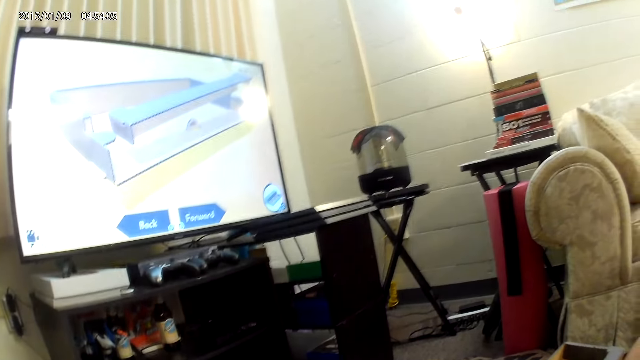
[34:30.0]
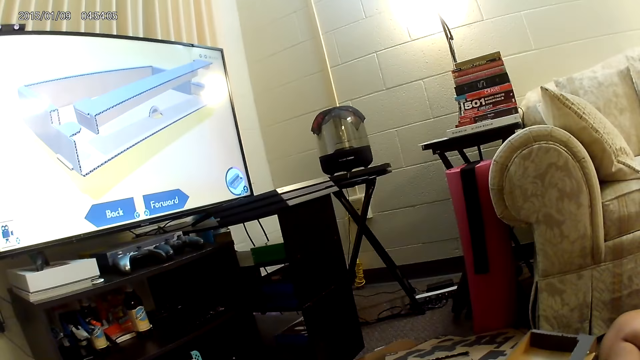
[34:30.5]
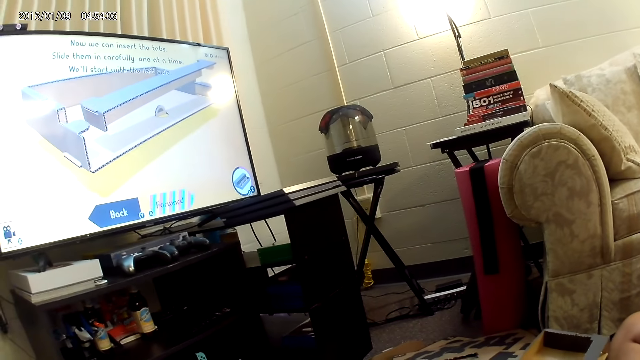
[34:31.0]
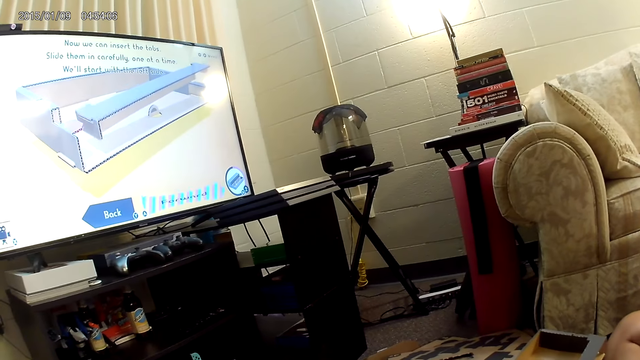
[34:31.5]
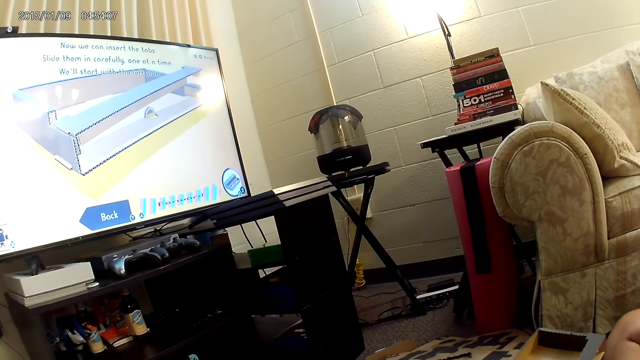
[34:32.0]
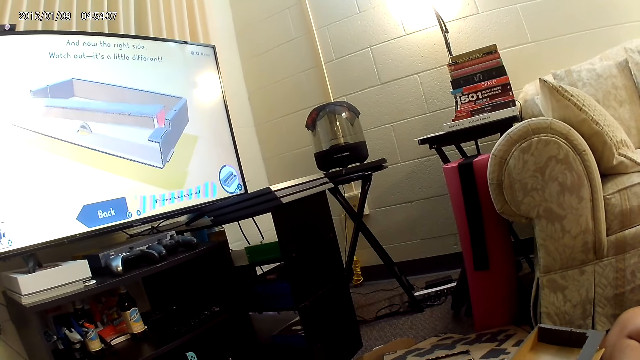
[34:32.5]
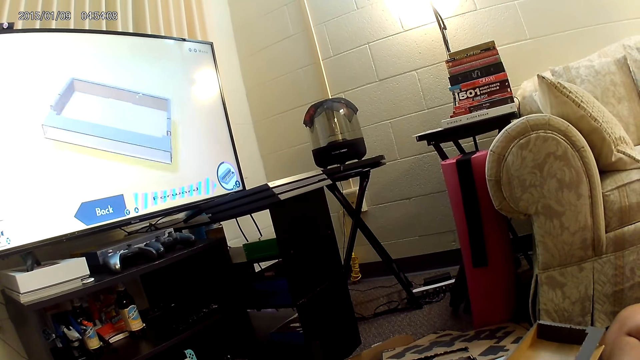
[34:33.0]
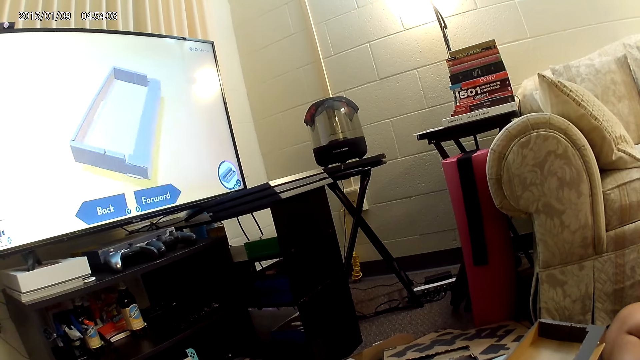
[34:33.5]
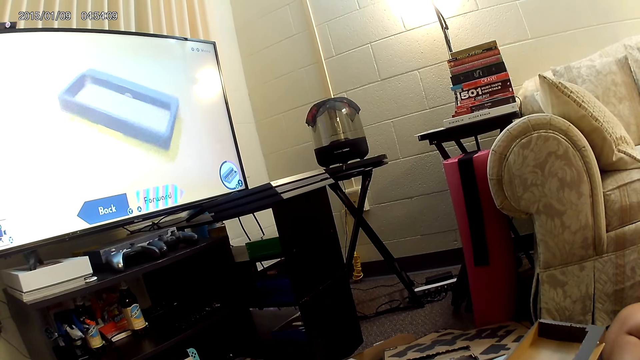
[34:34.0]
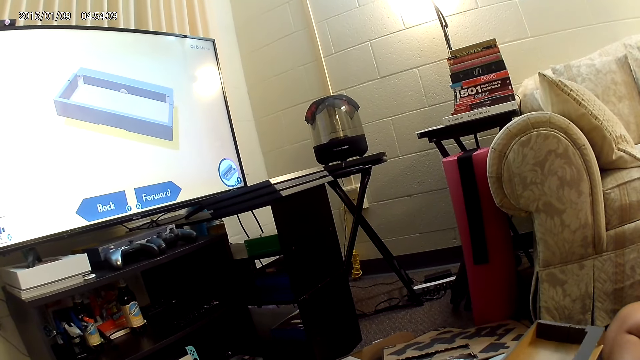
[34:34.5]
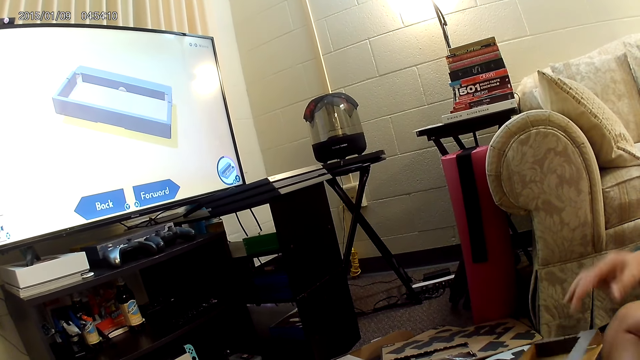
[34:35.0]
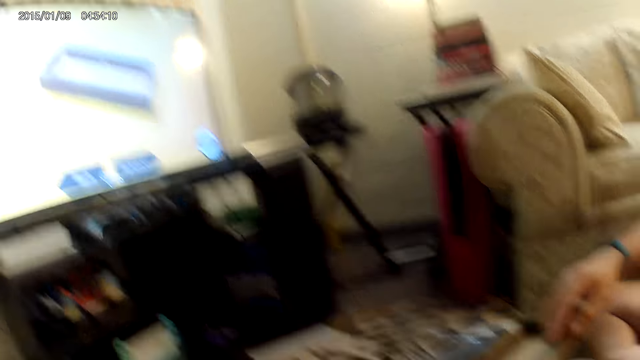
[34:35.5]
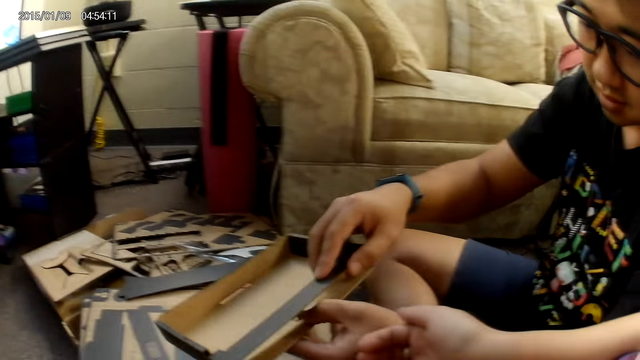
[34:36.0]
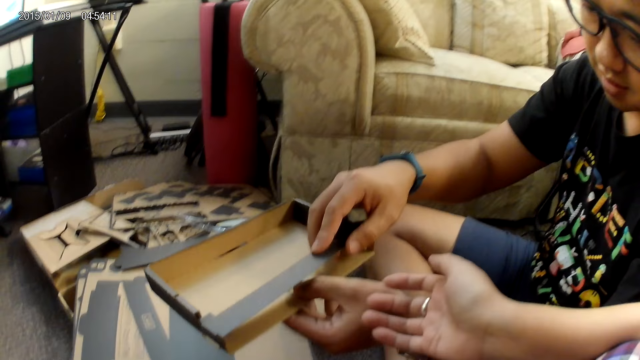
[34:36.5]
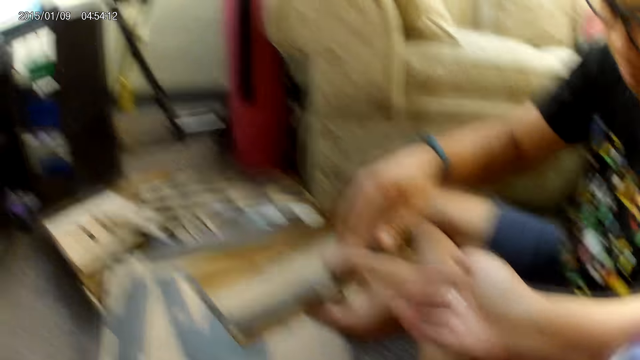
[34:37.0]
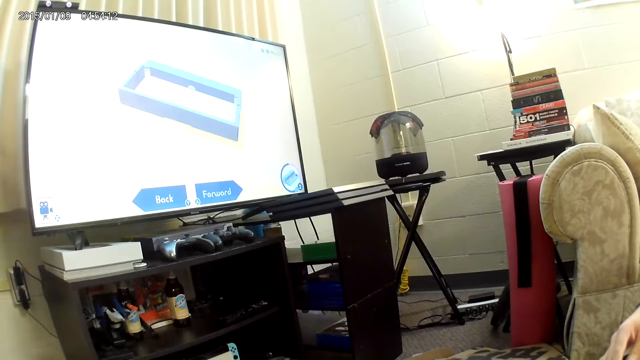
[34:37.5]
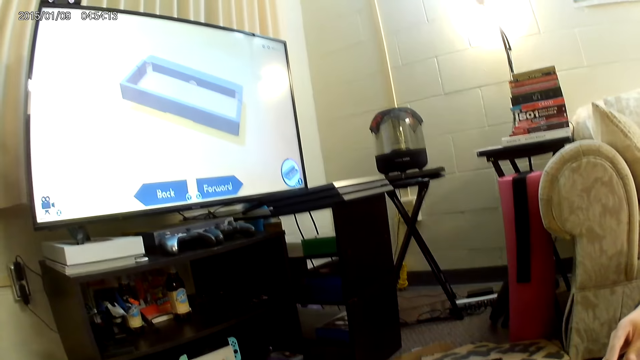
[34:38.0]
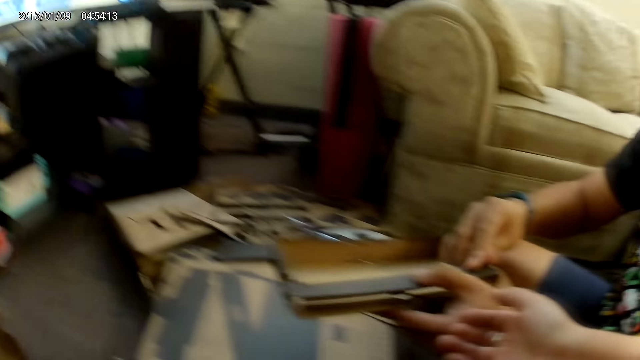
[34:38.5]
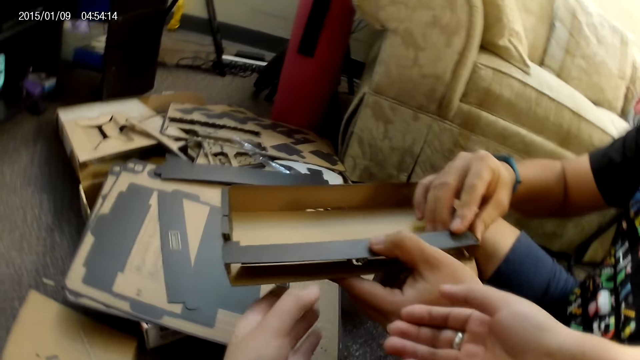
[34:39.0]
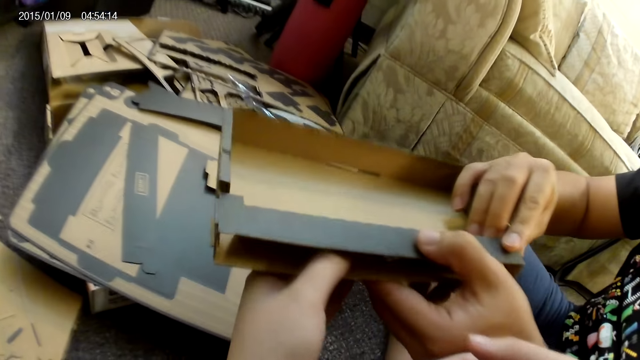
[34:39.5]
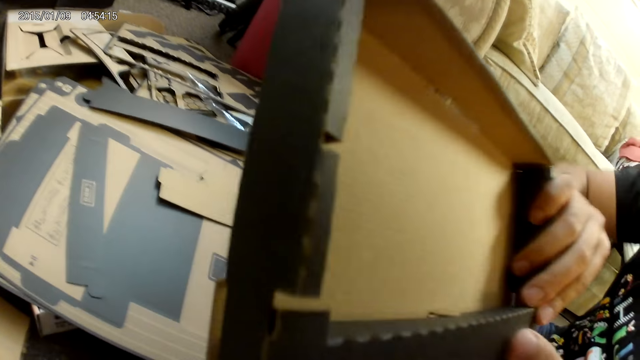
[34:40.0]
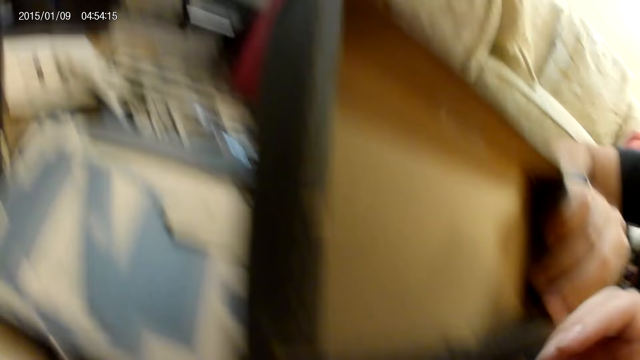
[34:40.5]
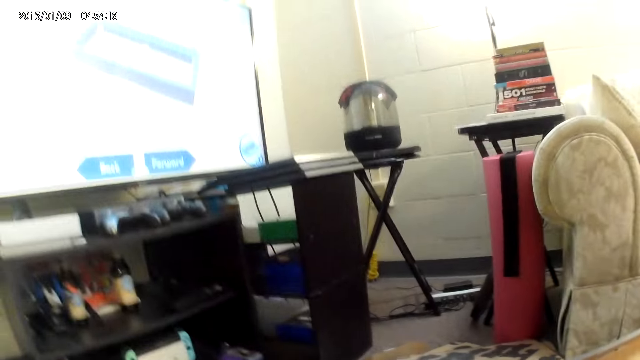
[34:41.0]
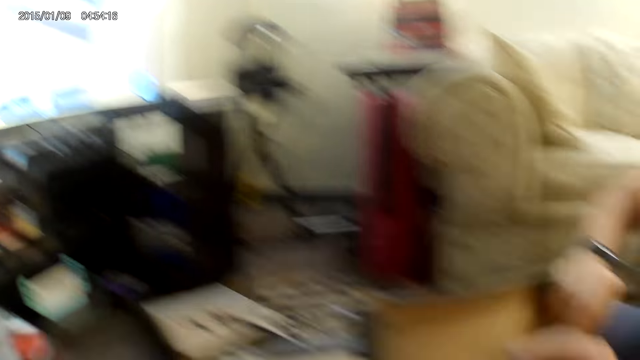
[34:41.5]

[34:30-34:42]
A person holds the cardboard with his right hand. The camera wearer holds the cardboard with the person with her left hand. She touches the carton.

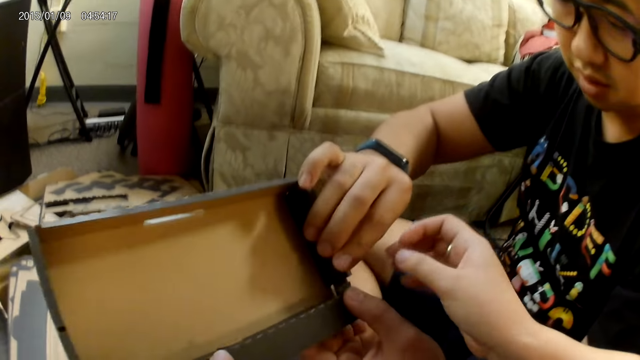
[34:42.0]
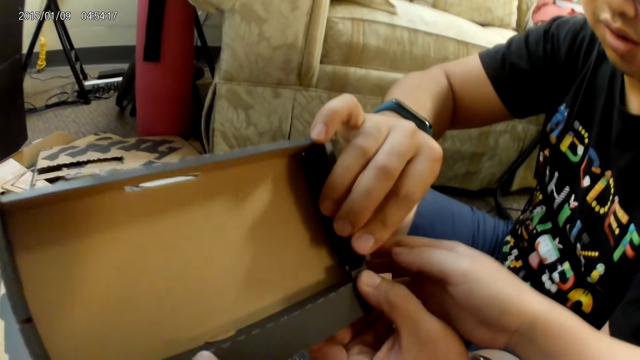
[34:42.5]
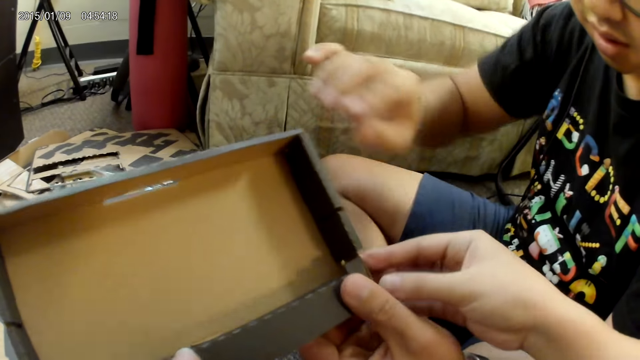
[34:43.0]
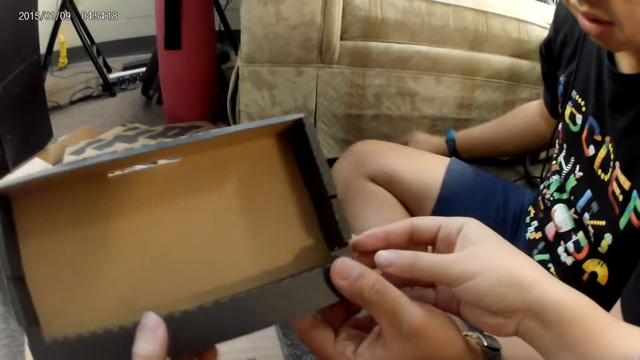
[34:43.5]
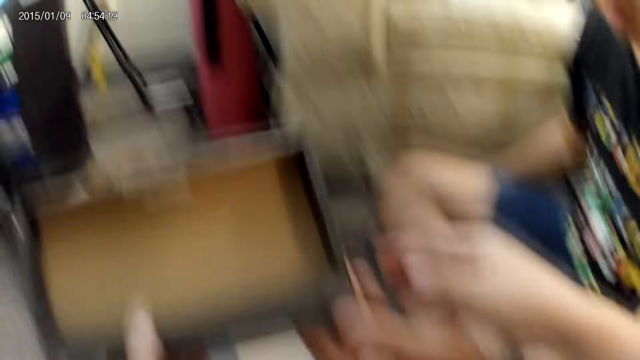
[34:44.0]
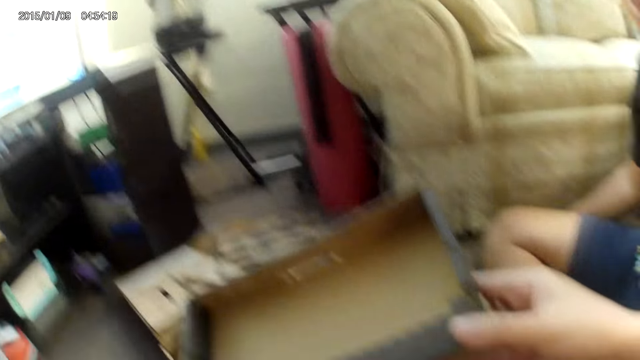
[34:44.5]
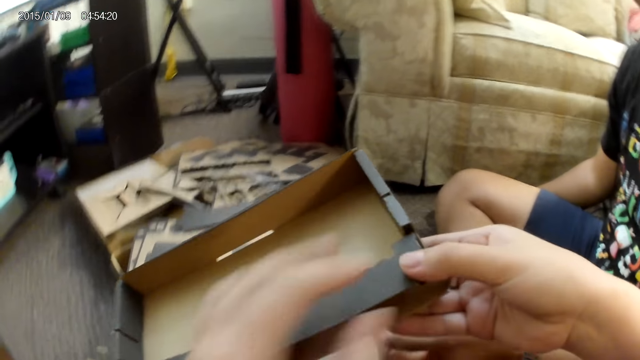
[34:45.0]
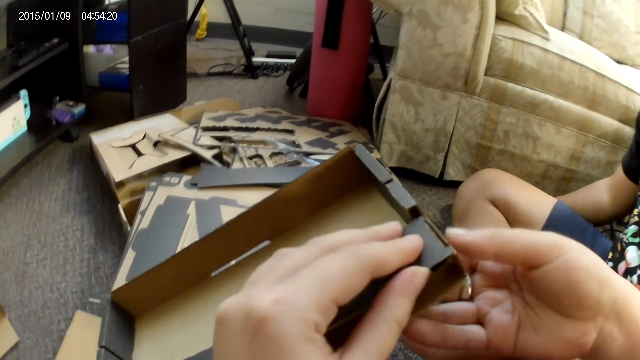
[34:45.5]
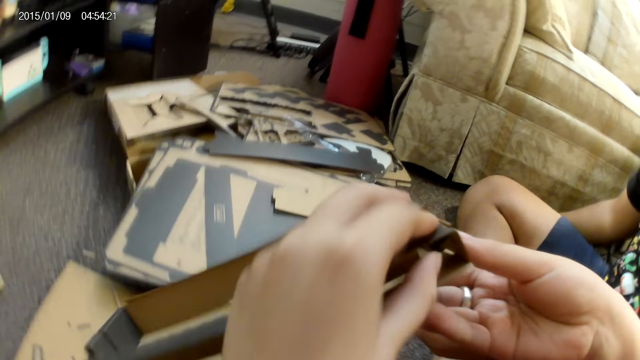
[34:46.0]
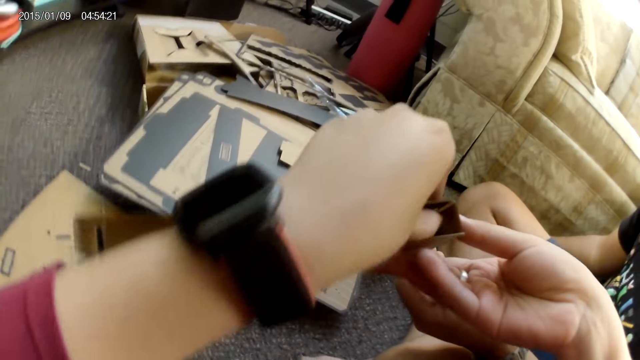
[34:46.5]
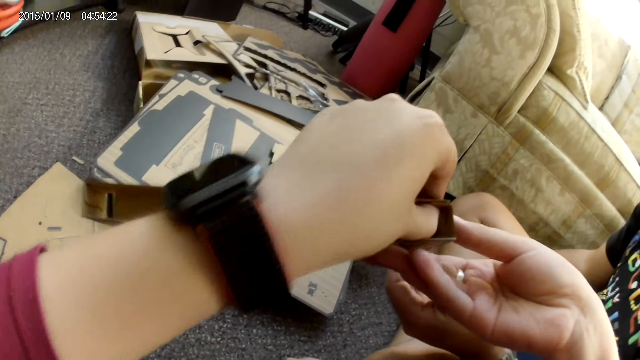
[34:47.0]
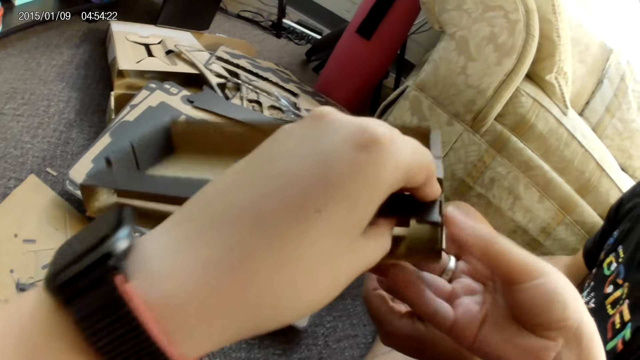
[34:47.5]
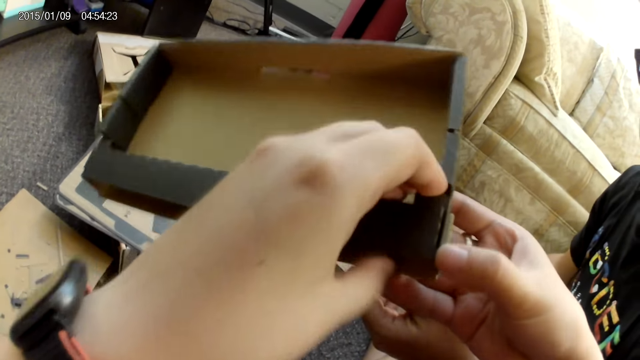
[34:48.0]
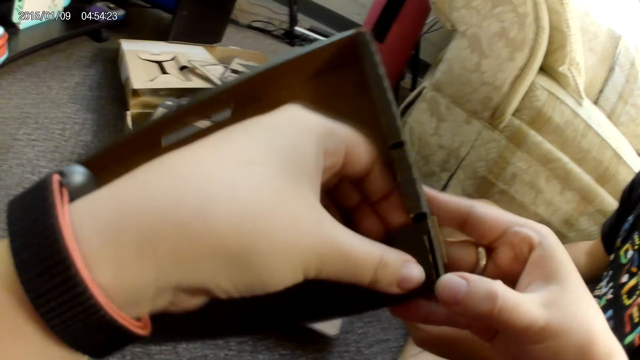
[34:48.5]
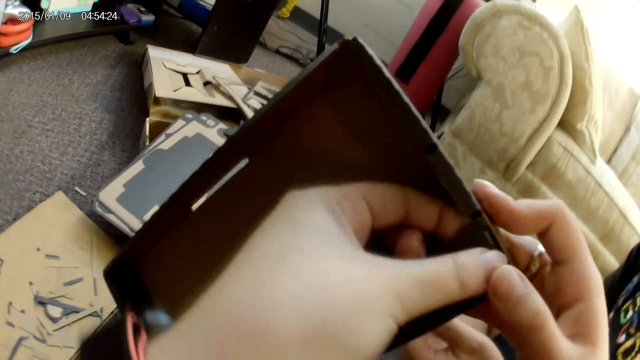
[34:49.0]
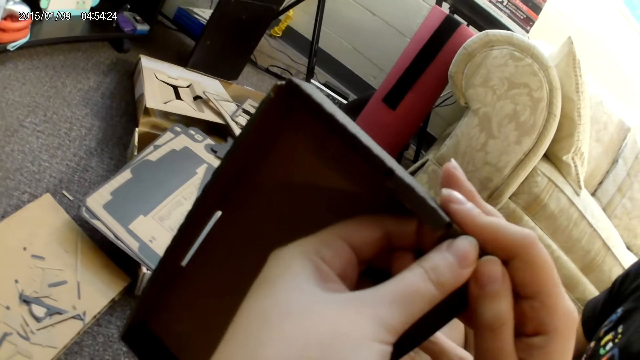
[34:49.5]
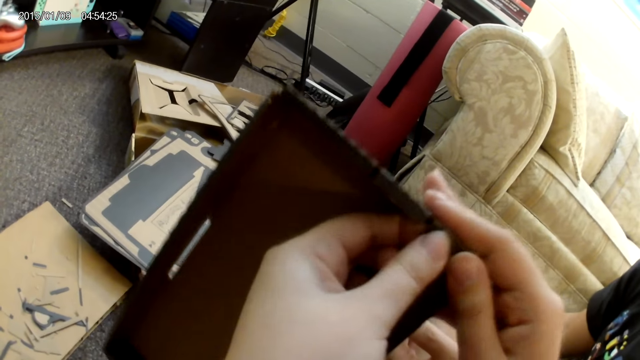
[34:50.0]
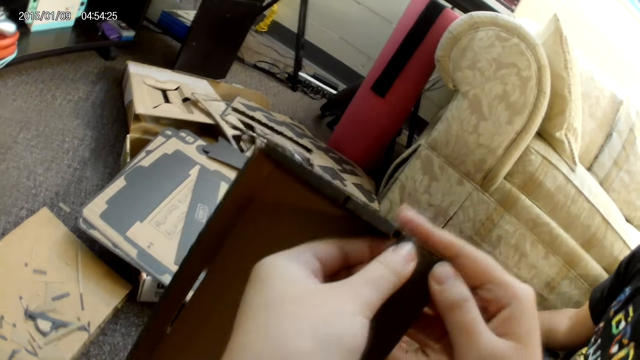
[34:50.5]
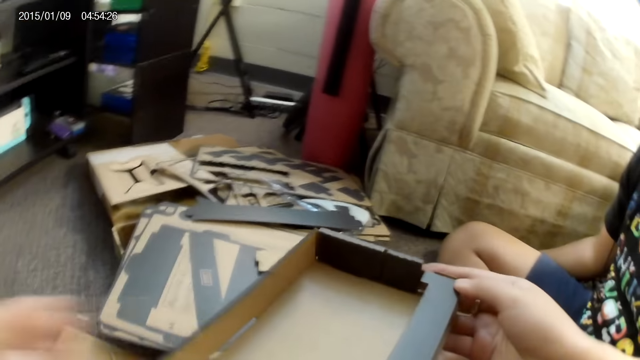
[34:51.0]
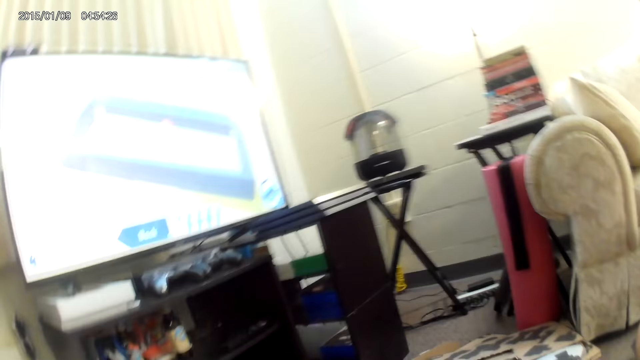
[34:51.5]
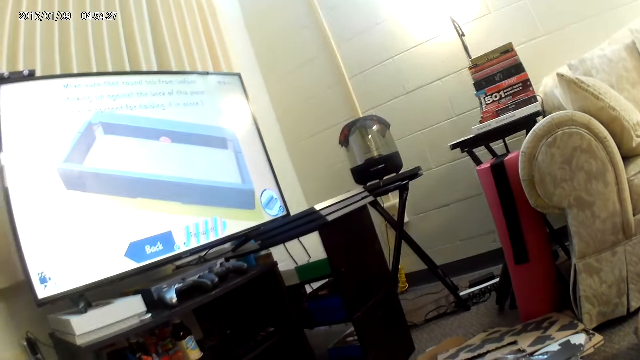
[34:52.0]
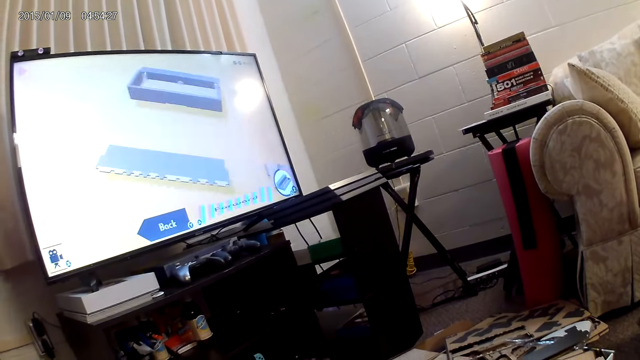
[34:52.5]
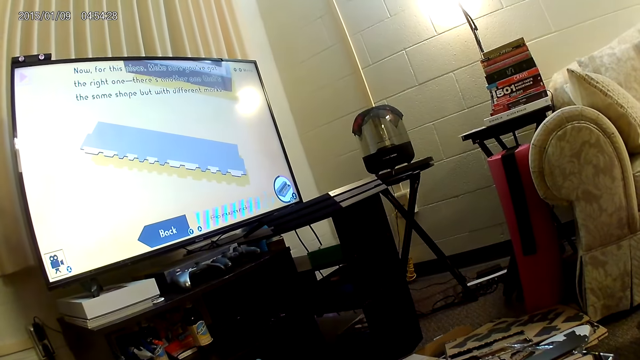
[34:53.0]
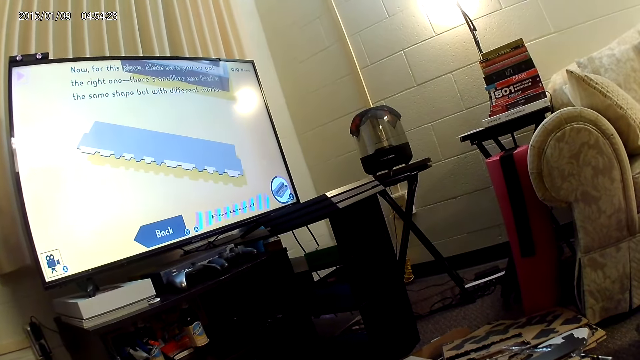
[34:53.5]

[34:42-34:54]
The camera wearer assembles the cardboard construction game with both hands. She fixes the cartons.
